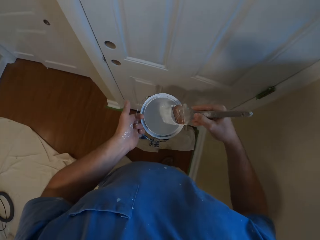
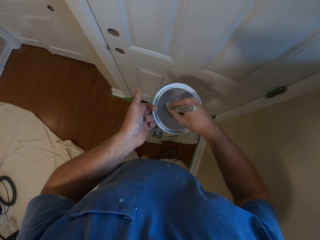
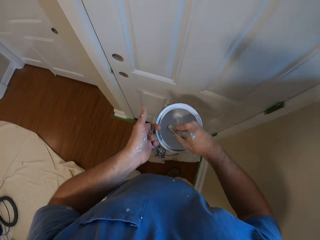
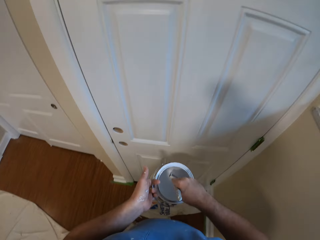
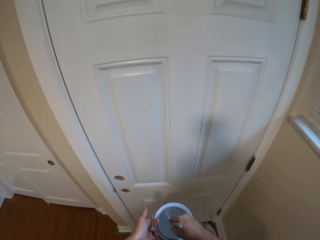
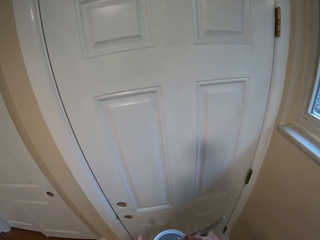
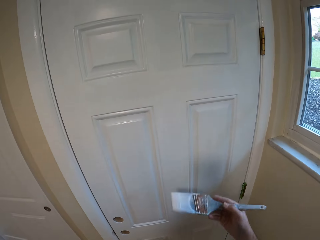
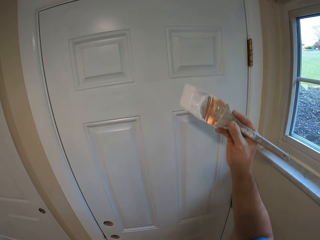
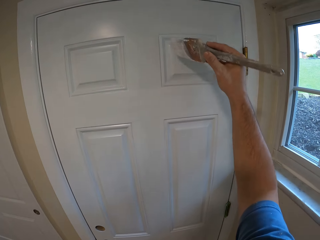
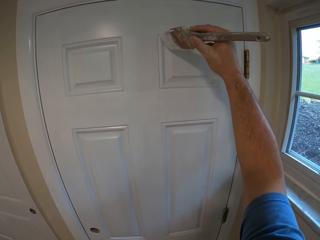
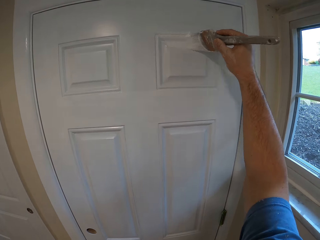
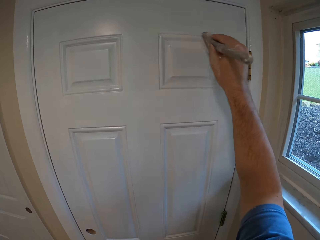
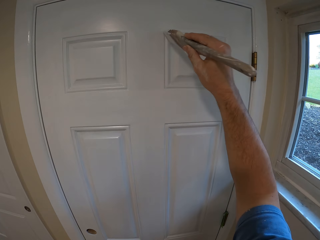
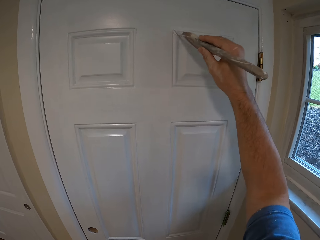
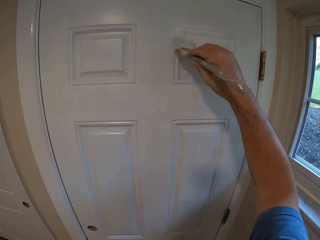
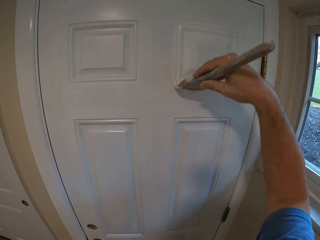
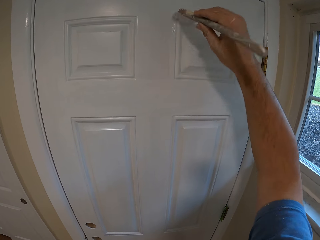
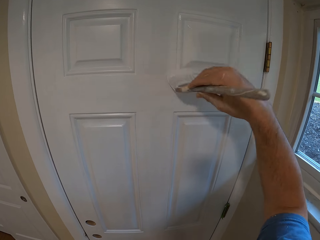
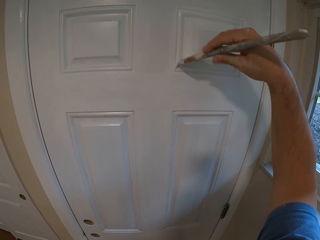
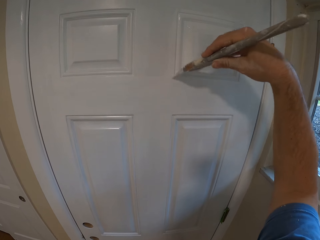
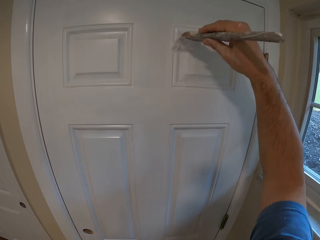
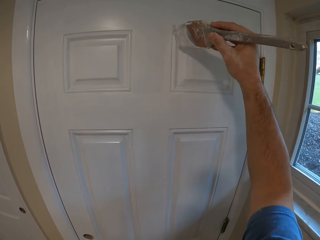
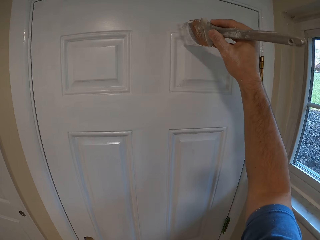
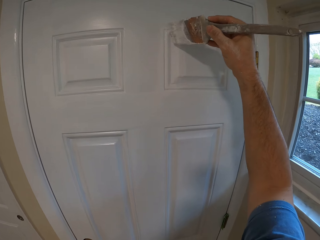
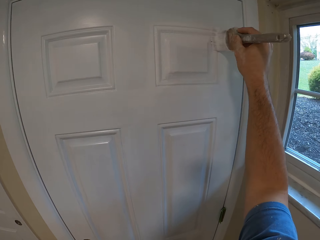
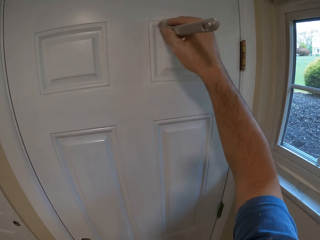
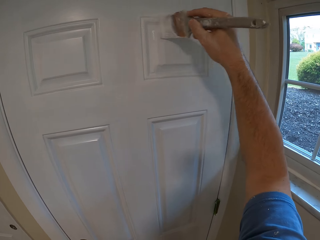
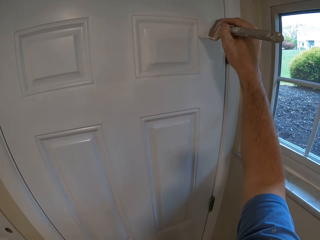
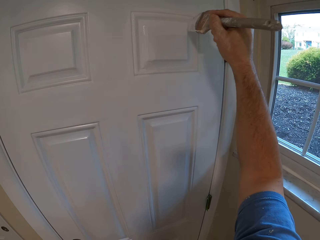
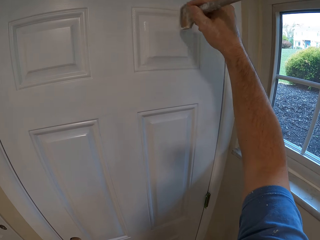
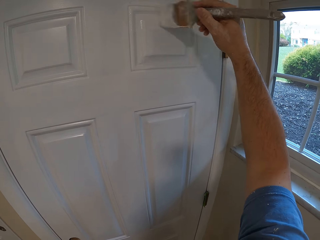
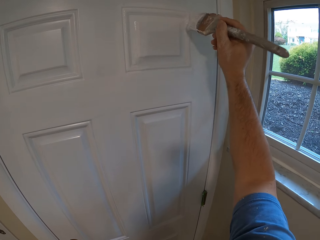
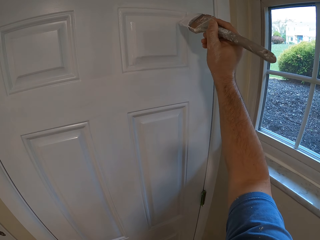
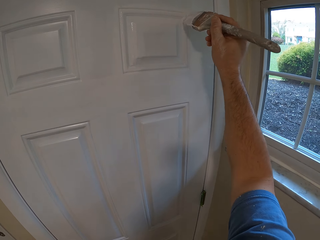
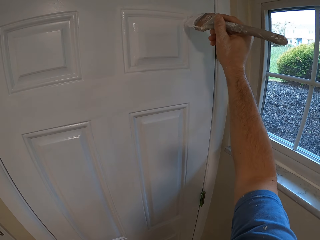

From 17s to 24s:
The camera wearer dips the brush inside the paint container. They paint the door with the brush.

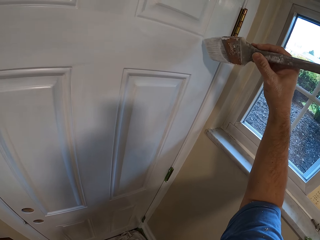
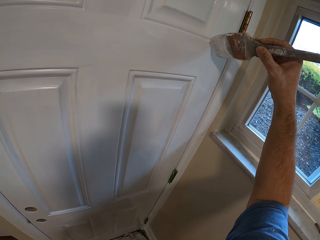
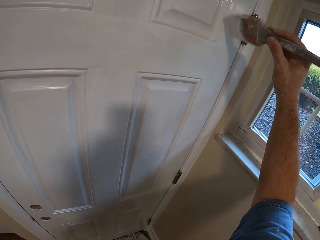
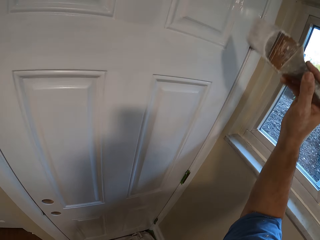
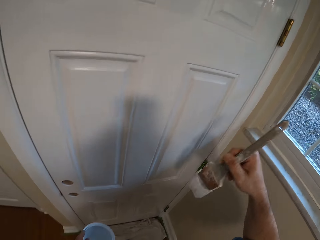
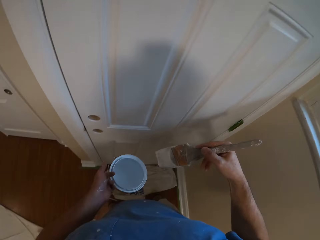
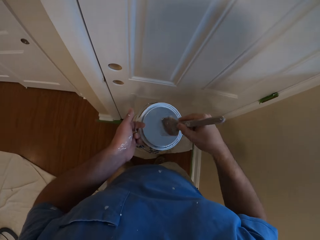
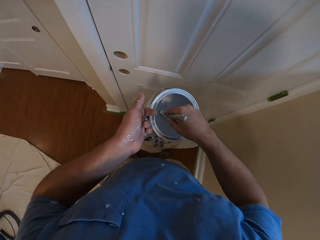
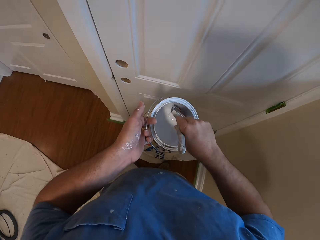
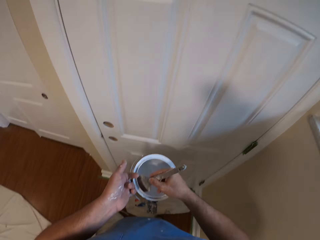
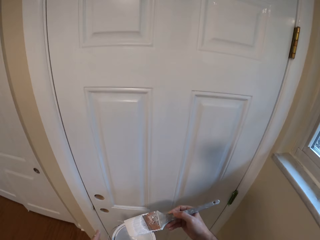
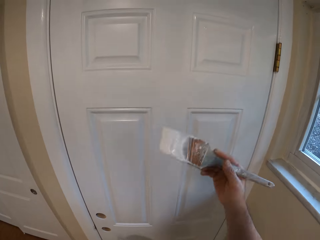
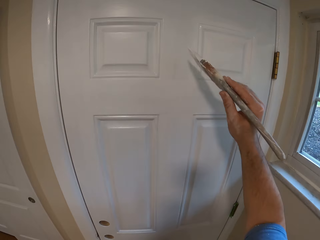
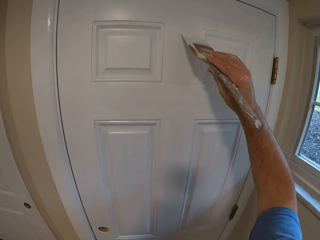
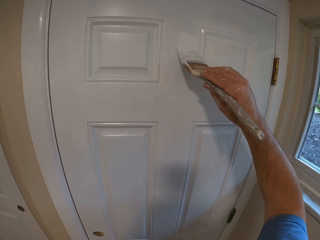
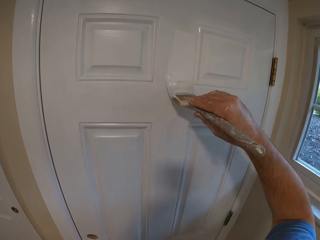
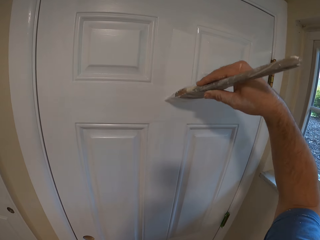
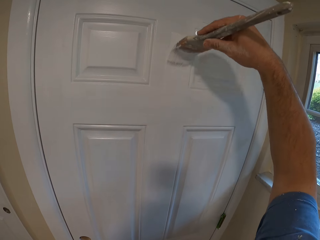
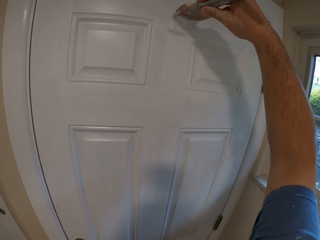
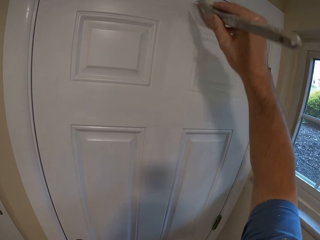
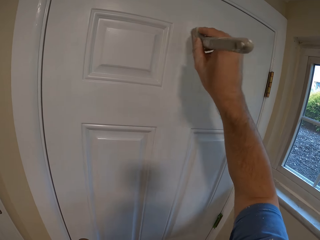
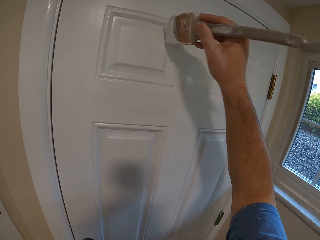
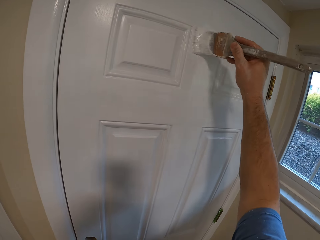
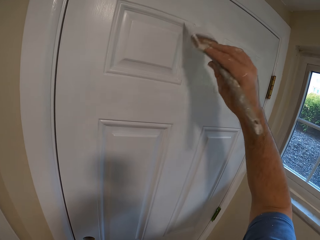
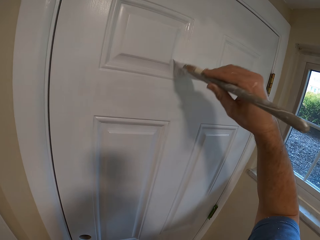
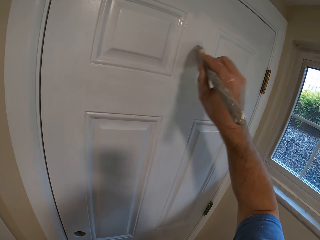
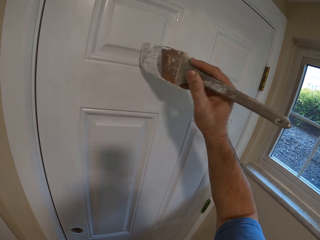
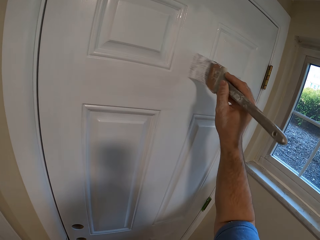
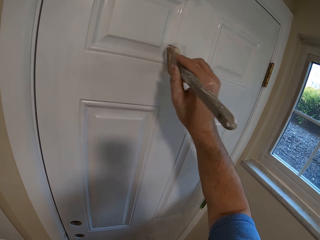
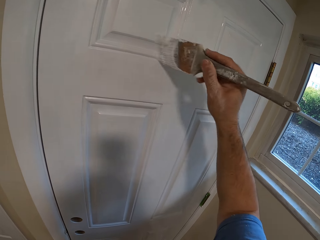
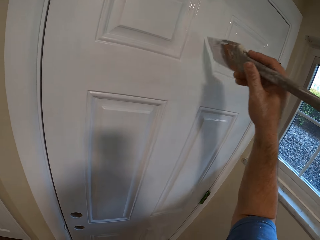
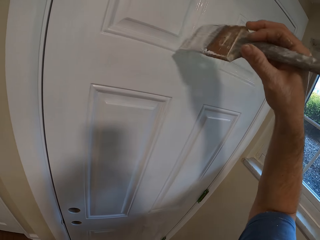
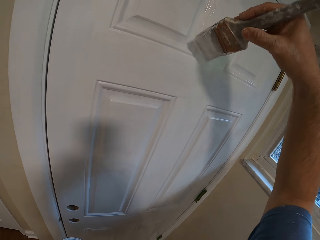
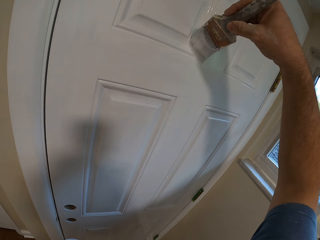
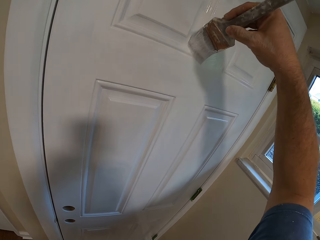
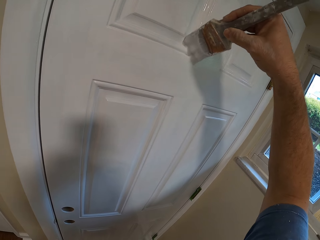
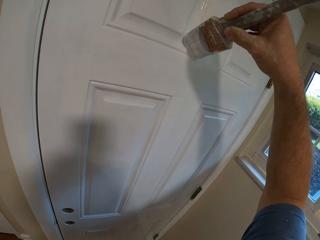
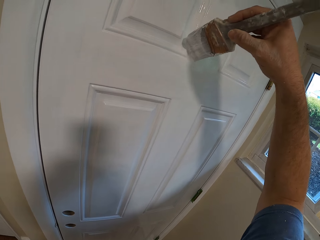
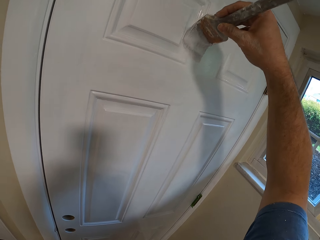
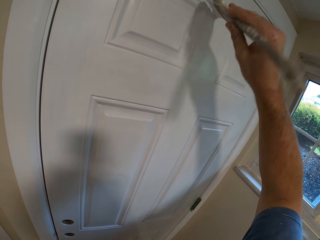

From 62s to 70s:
The camera wearer dips the brush inside the paint container. They paint the door with the brush.

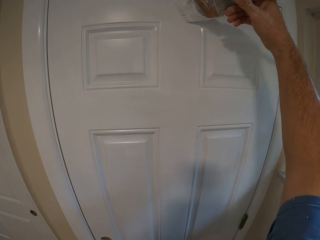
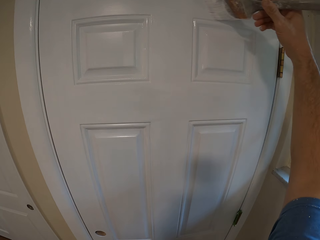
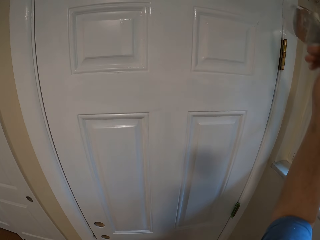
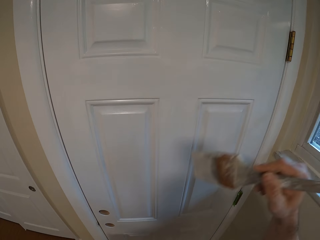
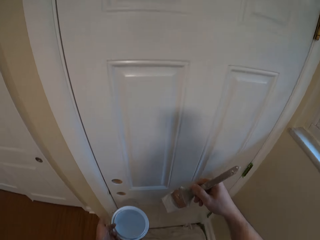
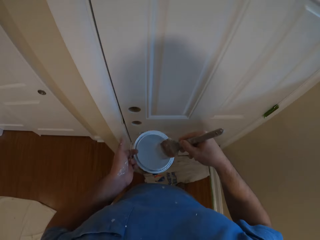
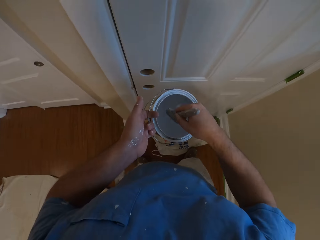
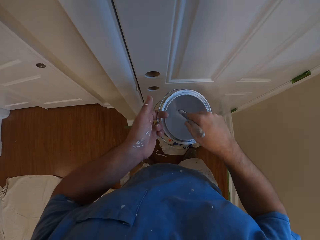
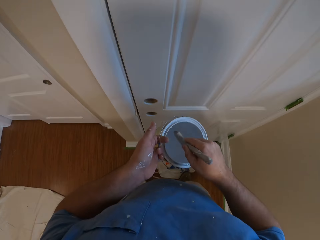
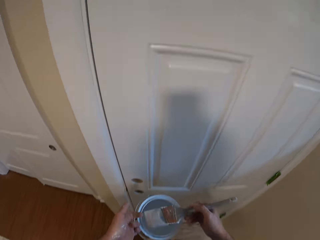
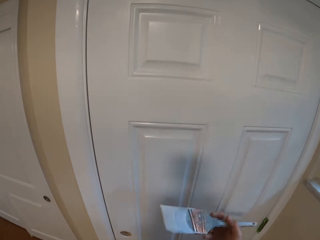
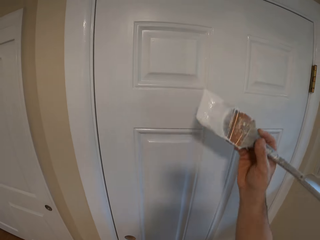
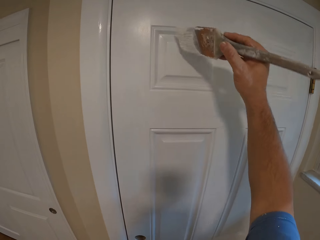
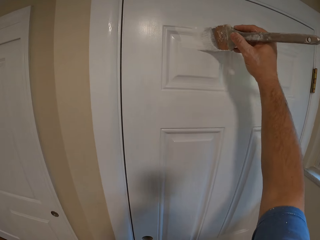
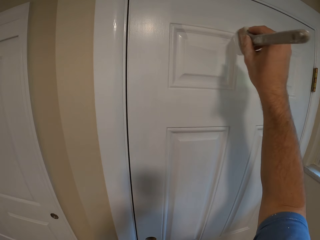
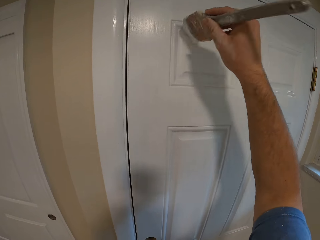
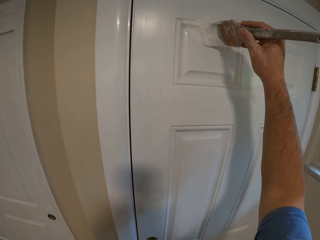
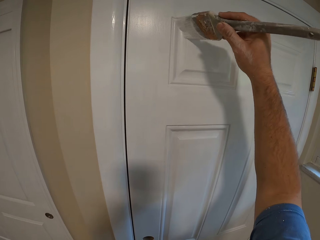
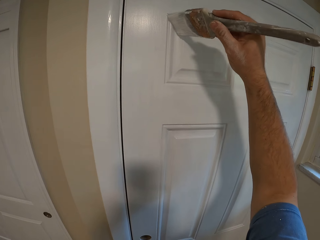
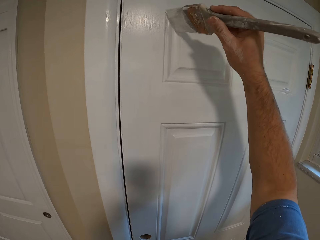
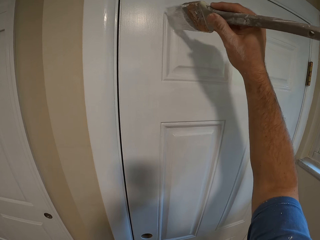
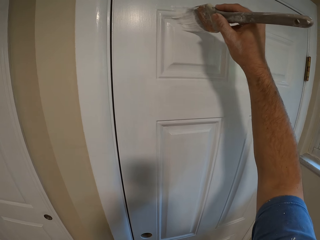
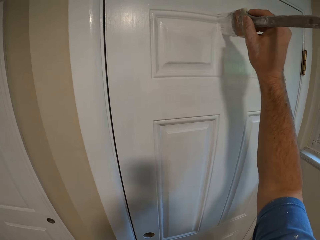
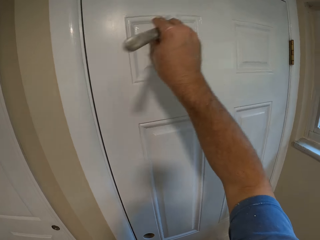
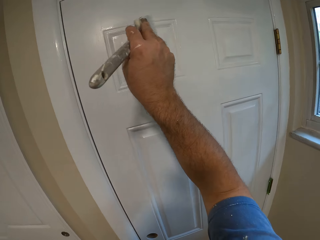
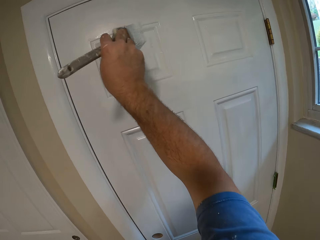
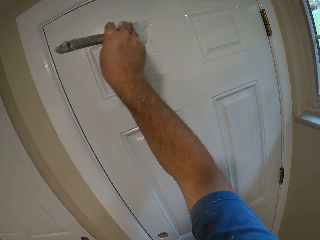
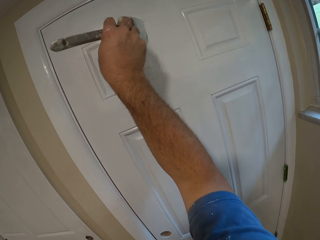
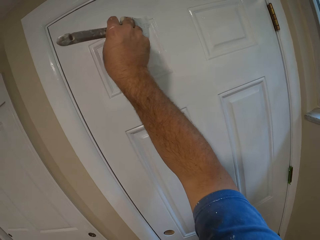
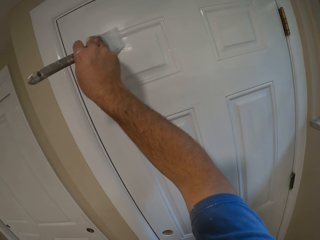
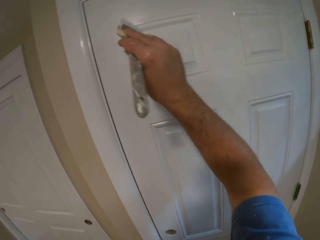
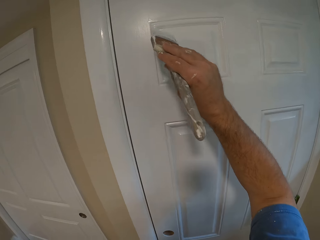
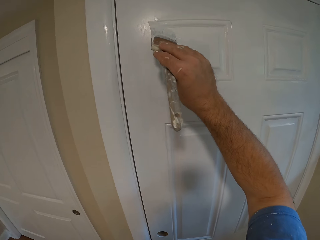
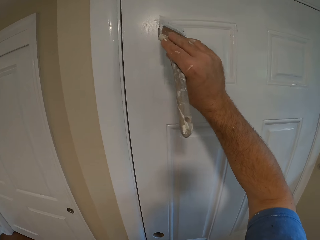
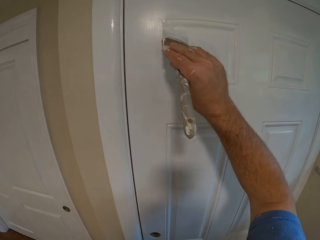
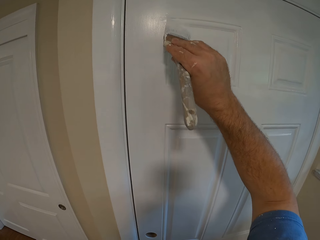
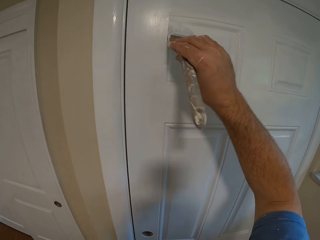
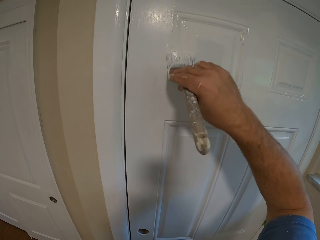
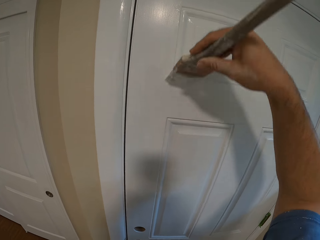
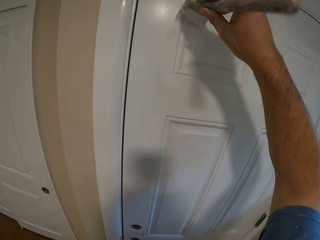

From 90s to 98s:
The camera wearer dips the brush in the paint. They paint the door with the brush.
